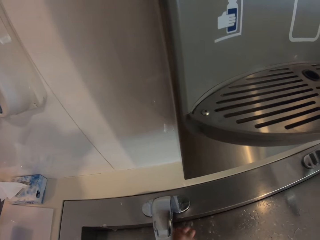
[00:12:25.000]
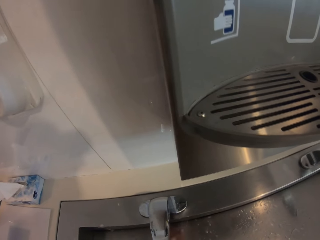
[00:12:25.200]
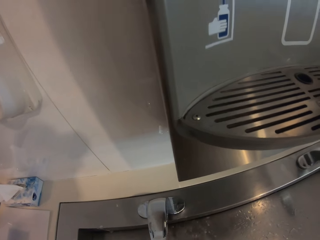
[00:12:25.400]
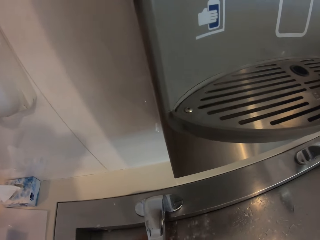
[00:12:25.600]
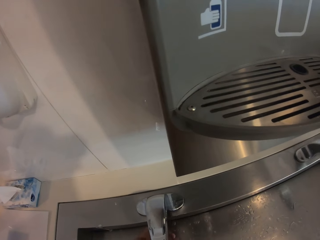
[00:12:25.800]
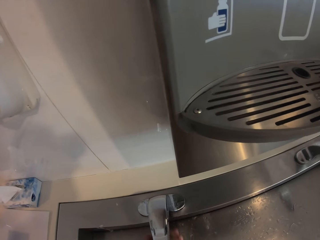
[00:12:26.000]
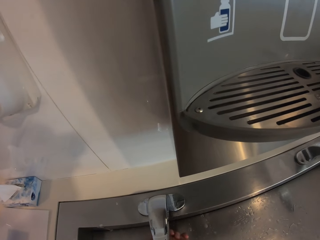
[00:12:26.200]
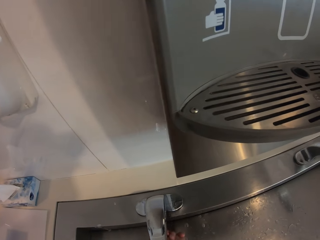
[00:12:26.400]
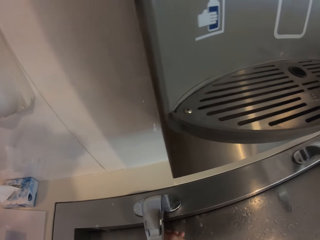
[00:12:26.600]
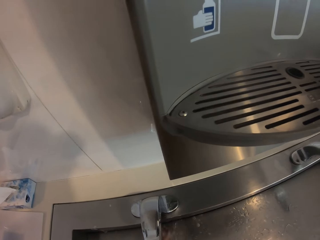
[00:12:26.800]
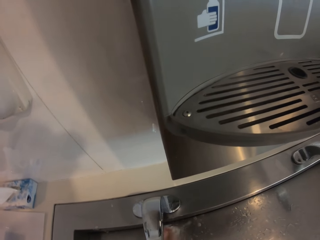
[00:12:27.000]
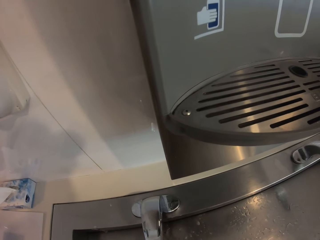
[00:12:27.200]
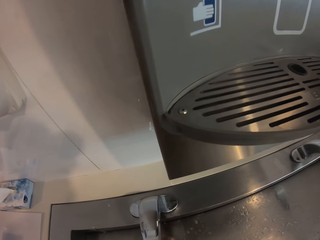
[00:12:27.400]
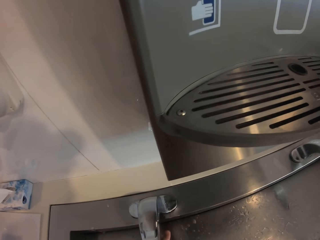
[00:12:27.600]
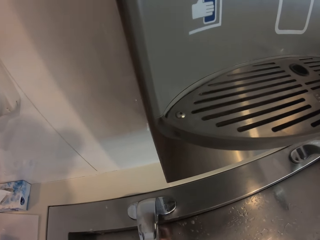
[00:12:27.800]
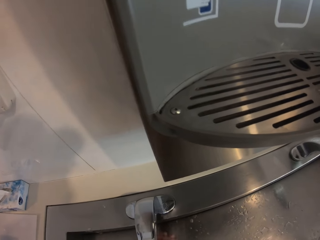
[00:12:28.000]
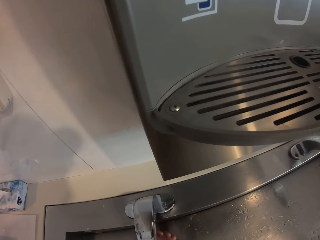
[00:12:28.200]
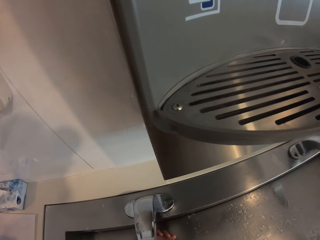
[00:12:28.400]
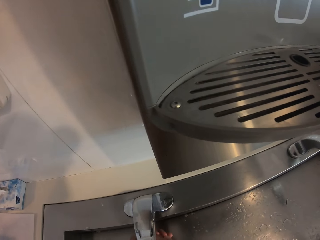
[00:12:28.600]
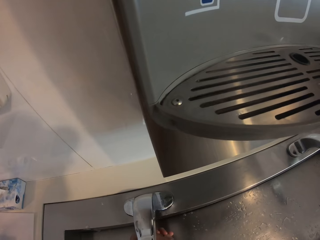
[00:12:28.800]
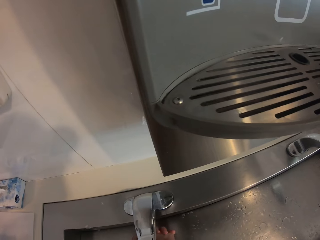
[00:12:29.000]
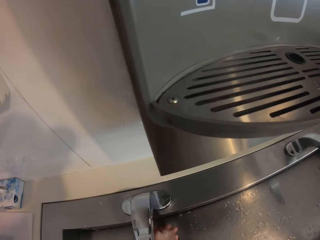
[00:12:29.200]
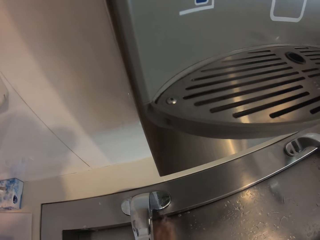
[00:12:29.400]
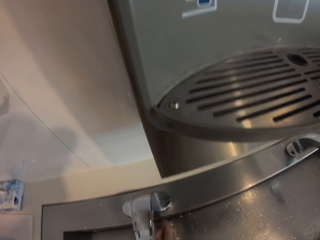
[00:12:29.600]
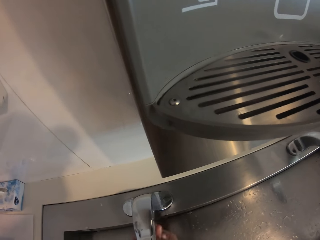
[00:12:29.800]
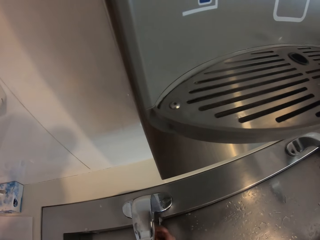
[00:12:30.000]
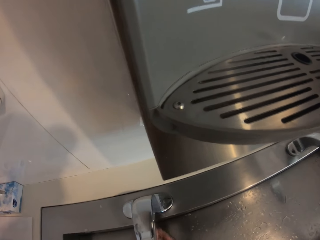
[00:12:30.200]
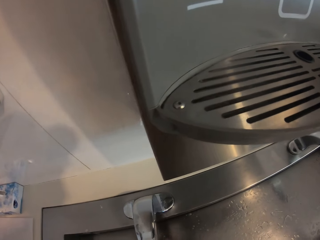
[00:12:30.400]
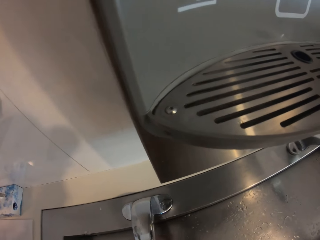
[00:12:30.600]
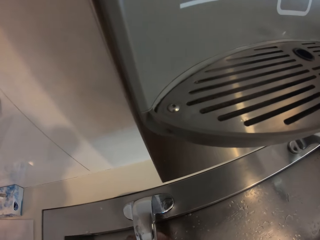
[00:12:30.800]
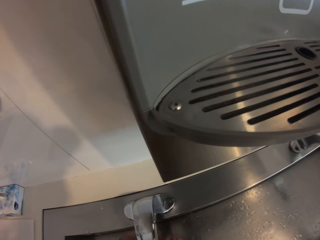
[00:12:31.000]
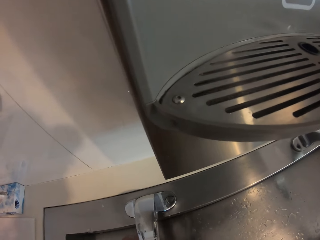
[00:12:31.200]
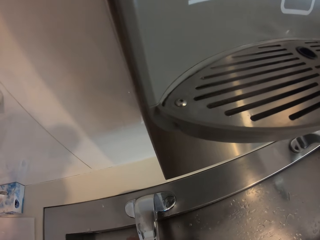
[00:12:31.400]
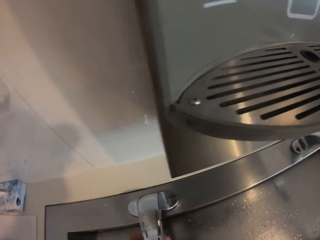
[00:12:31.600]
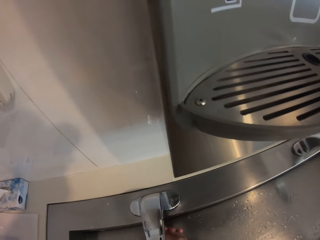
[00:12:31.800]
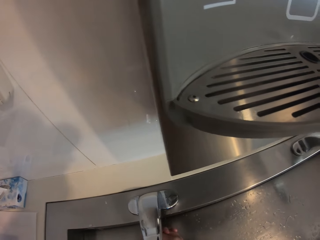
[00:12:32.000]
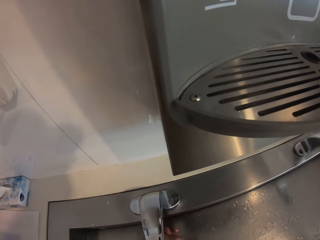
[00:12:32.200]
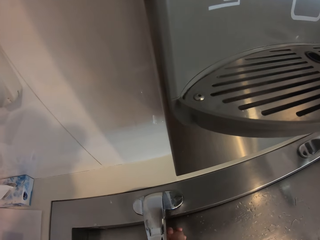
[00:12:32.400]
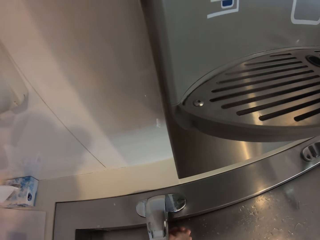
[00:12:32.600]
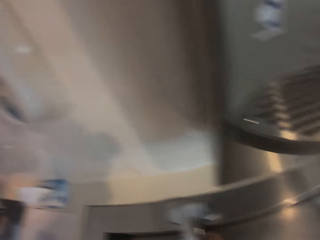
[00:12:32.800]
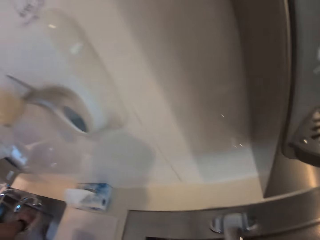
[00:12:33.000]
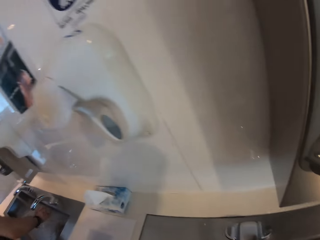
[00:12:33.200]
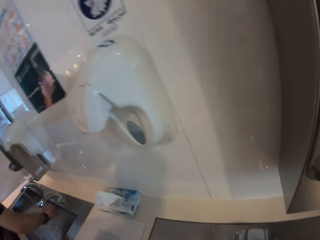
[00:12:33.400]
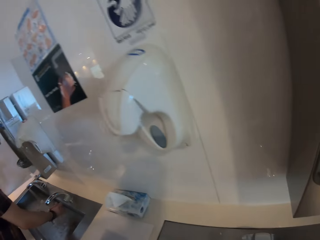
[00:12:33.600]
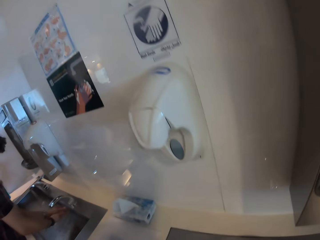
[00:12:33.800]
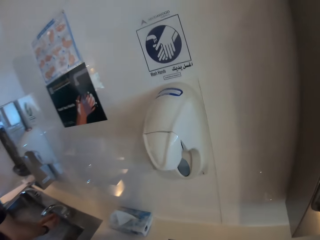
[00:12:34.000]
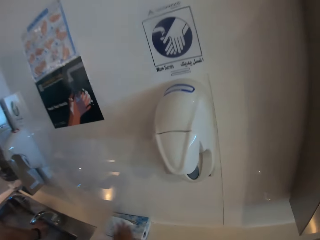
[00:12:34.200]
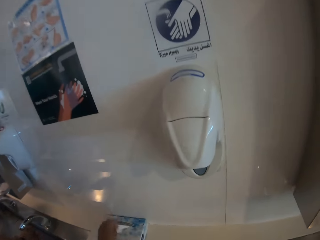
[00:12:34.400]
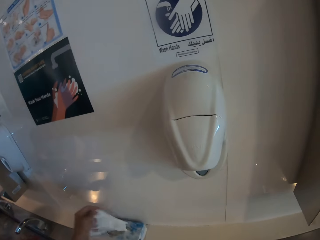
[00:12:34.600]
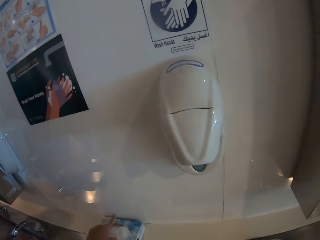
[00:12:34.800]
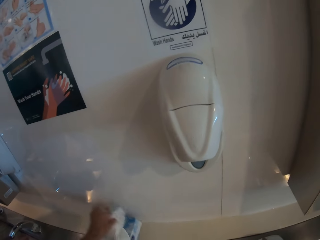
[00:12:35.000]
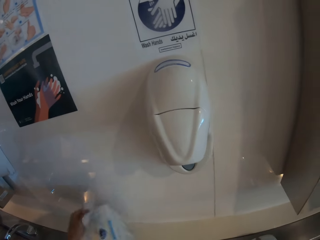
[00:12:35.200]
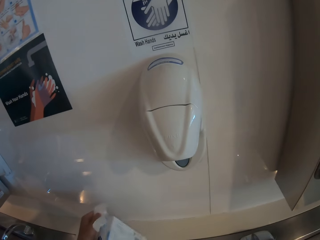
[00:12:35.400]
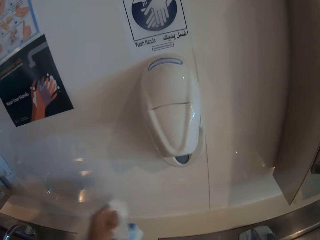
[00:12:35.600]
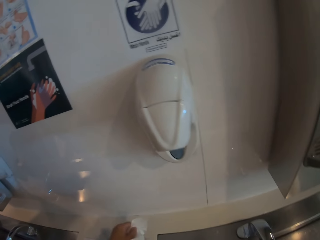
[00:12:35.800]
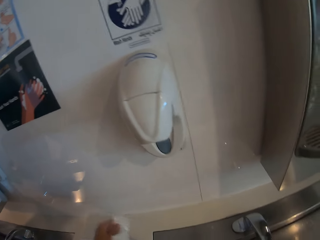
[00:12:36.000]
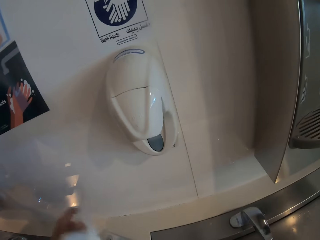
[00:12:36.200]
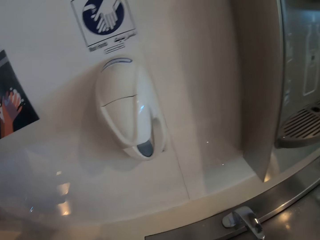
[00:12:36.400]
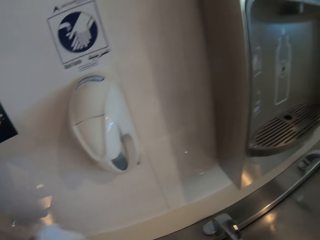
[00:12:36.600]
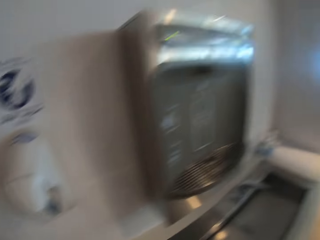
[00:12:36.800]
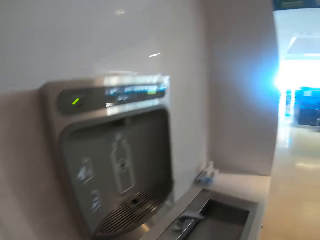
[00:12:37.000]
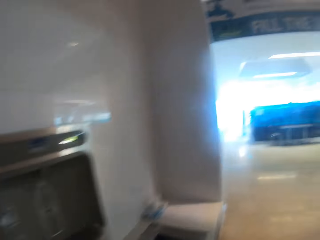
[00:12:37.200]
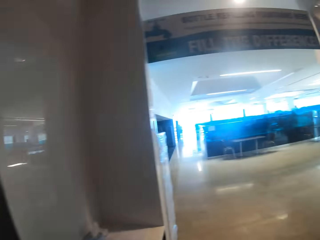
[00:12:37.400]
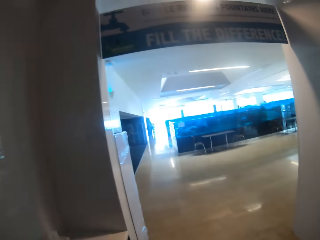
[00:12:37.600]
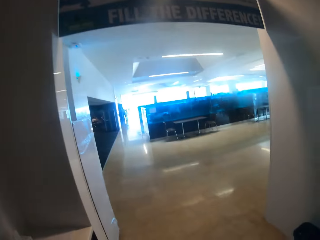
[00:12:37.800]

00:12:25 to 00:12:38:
A person washes her hands on the tap. The camera wearer wipes his hands with the tissue paper. He picks up tissue from the tissue box.

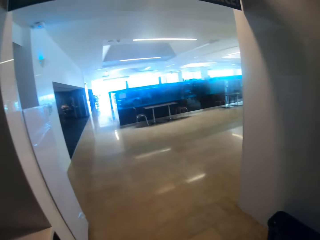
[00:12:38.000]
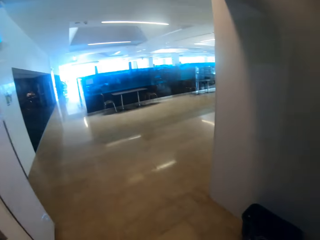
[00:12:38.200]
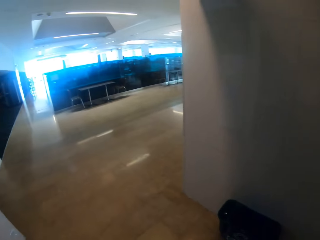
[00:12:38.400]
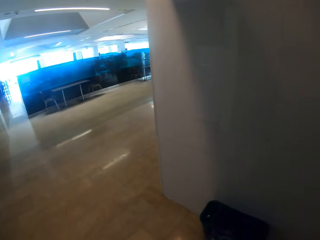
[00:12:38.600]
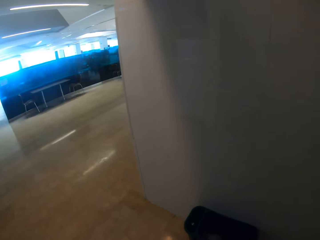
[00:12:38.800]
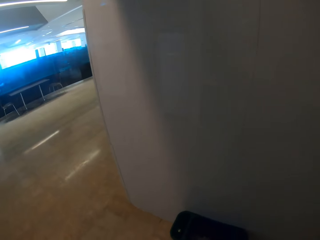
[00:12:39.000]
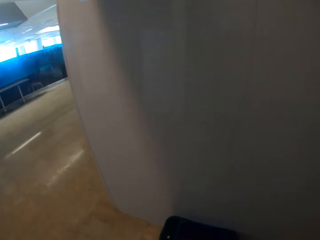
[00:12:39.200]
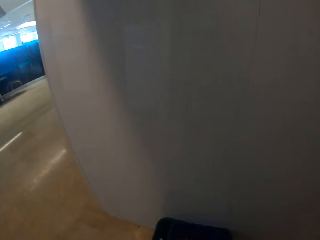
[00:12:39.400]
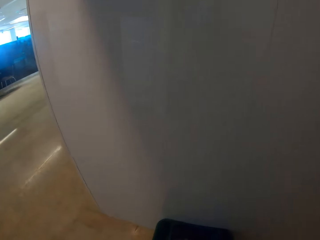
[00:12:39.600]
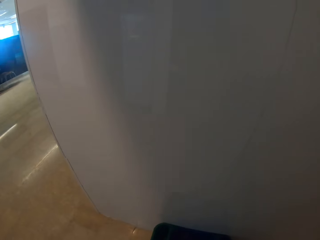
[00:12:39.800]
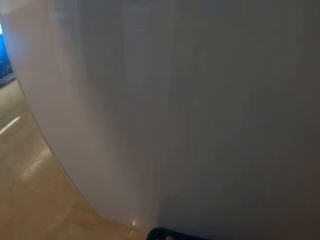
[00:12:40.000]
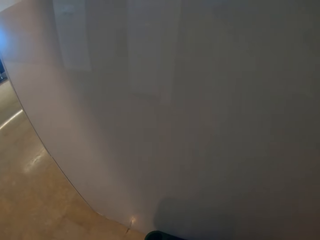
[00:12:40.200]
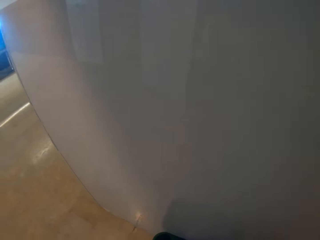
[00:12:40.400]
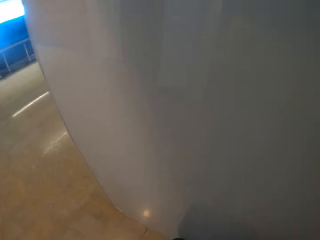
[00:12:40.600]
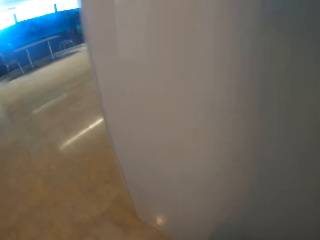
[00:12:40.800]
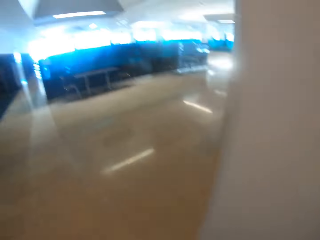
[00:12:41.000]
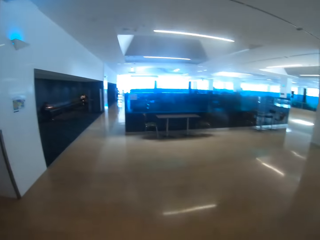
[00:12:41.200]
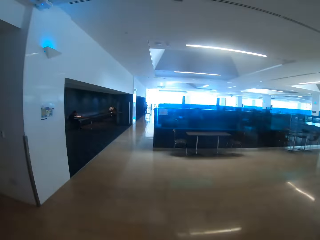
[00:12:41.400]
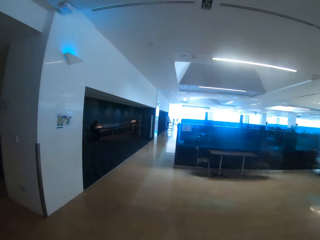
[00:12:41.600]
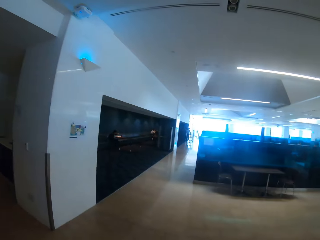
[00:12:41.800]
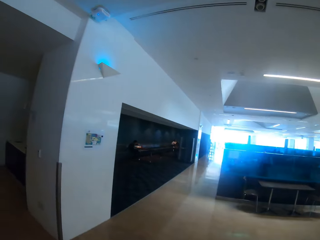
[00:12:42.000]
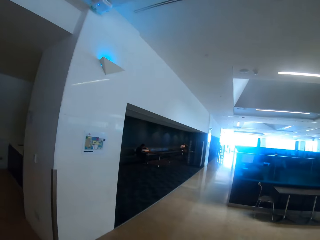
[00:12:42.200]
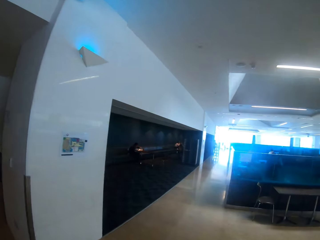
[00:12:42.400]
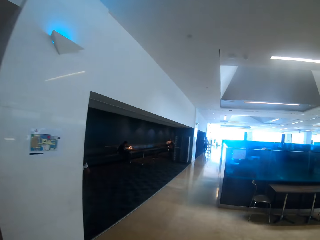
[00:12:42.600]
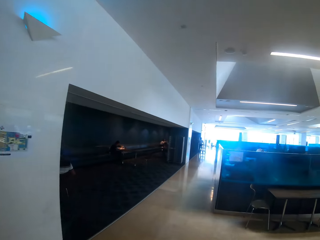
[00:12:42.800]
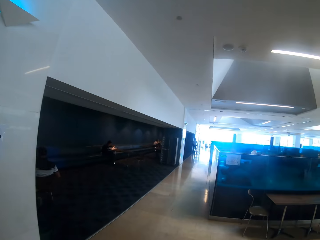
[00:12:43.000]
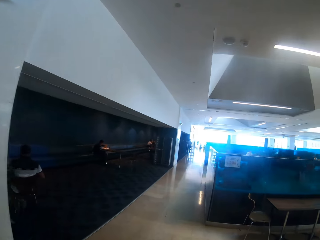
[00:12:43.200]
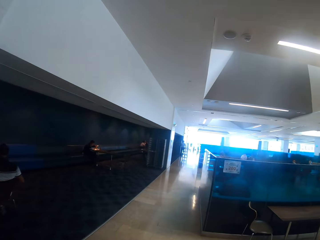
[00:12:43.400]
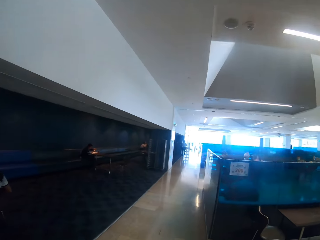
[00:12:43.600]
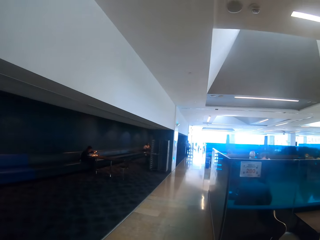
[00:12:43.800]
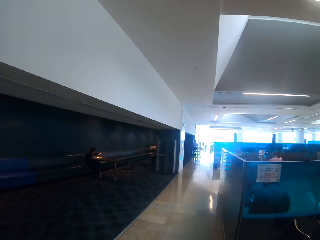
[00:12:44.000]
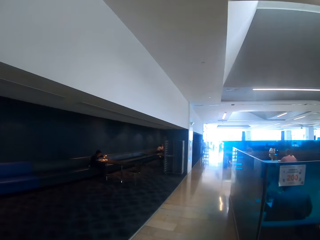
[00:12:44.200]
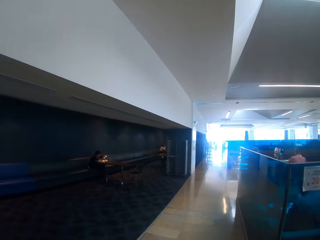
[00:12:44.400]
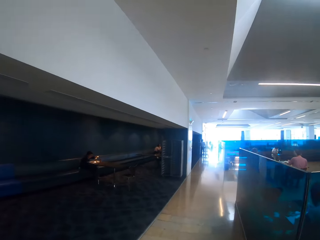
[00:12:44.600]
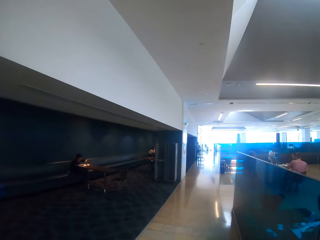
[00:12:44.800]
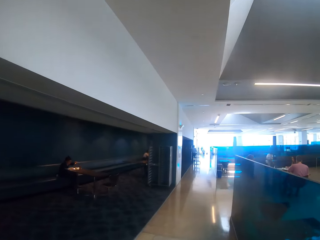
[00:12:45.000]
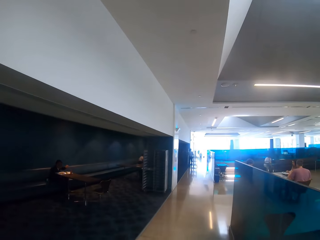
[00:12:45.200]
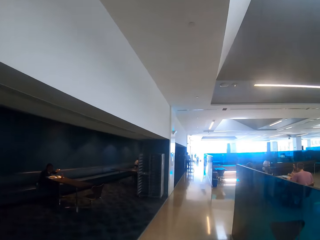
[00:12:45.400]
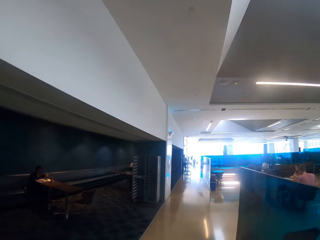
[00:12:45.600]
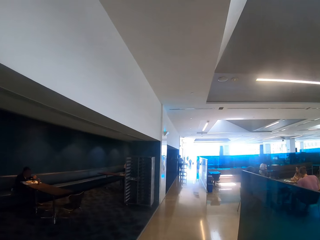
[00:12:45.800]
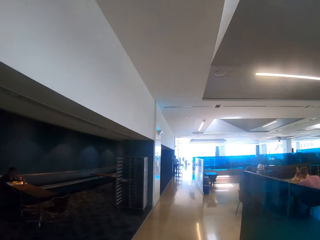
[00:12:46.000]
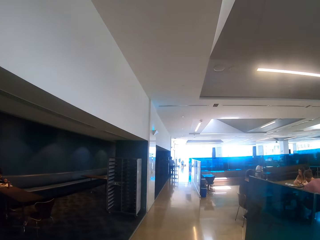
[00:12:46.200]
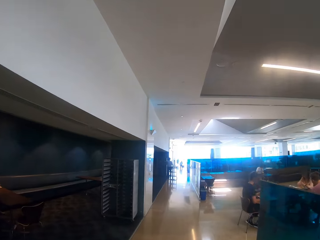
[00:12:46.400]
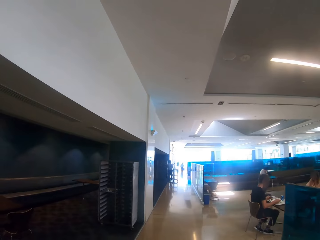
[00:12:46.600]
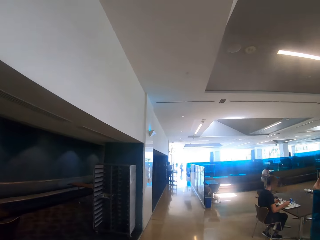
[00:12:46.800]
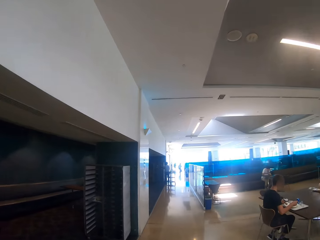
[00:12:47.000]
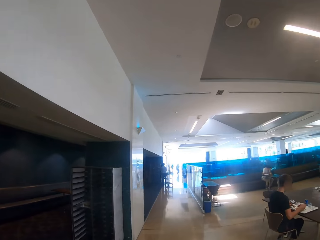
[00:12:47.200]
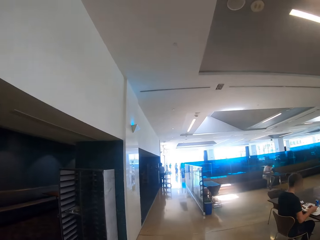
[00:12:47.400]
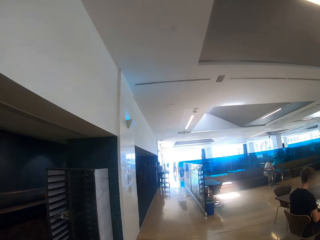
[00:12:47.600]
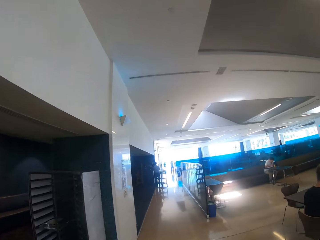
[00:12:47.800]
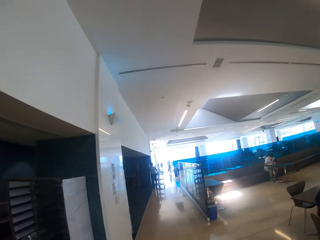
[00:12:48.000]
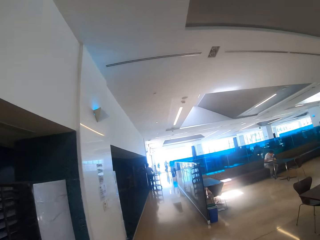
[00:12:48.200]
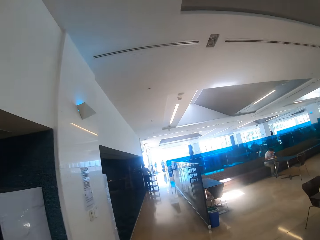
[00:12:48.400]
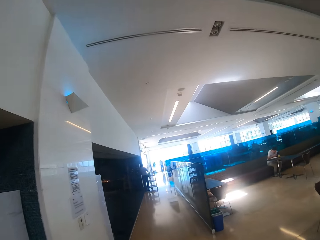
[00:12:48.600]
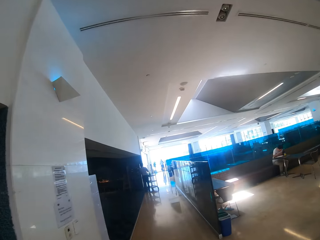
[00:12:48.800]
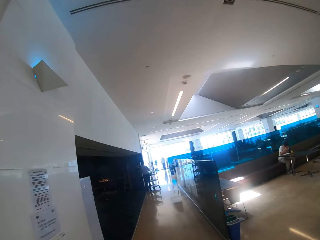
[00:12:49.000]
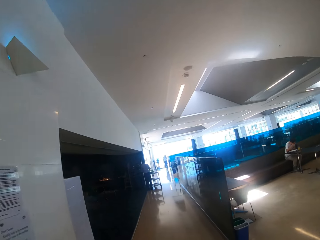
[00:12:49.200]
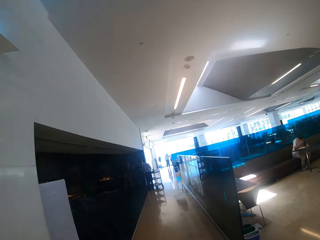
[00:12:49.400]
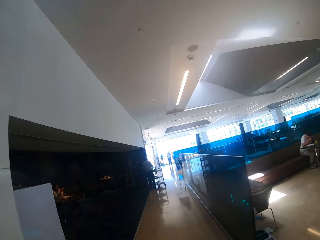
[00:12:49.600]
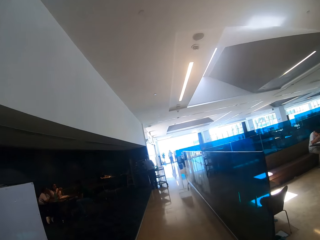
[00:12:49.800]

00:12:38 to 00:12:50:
The camera wearer walks across the restaurant. They put the tissue in the dustbin. They throw the tissue on the dustbin. They walk across the restaurant.
